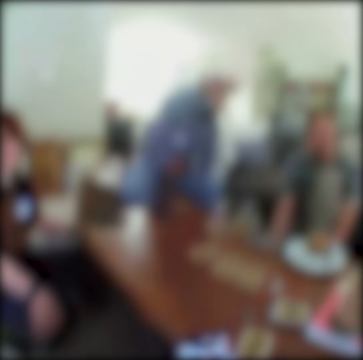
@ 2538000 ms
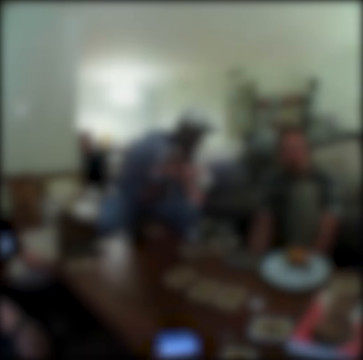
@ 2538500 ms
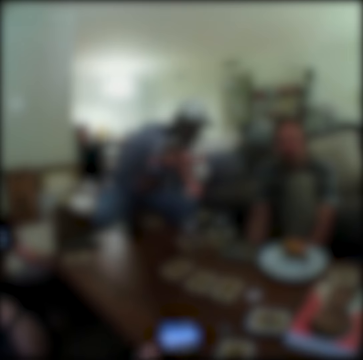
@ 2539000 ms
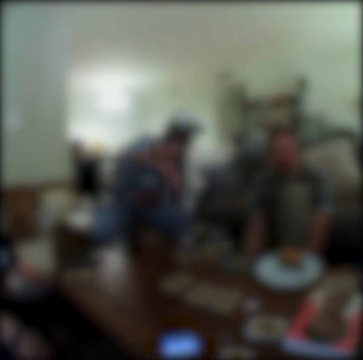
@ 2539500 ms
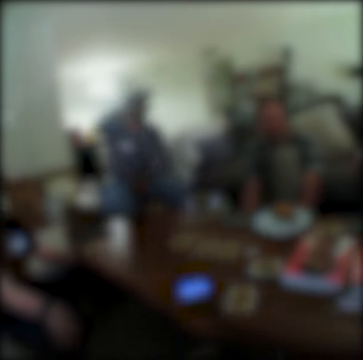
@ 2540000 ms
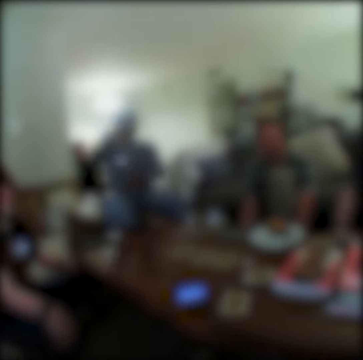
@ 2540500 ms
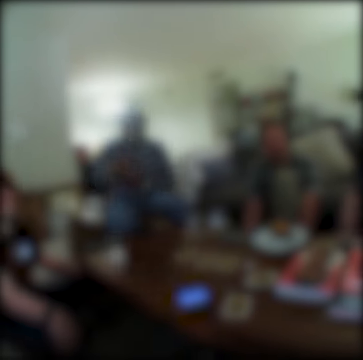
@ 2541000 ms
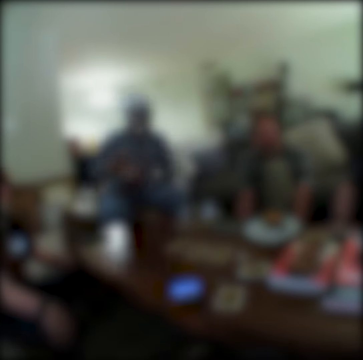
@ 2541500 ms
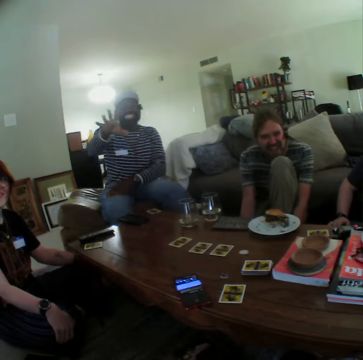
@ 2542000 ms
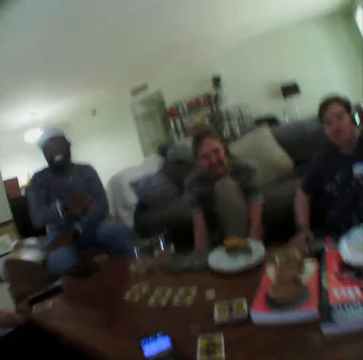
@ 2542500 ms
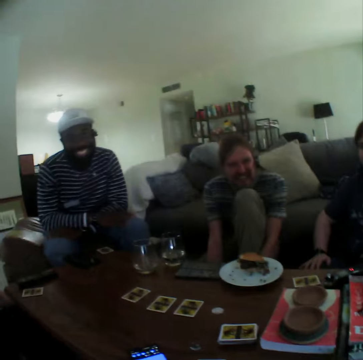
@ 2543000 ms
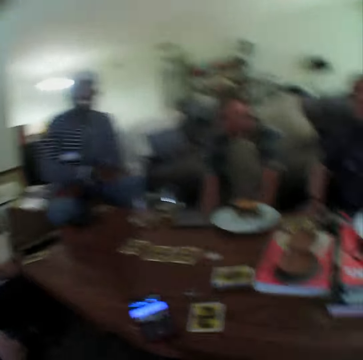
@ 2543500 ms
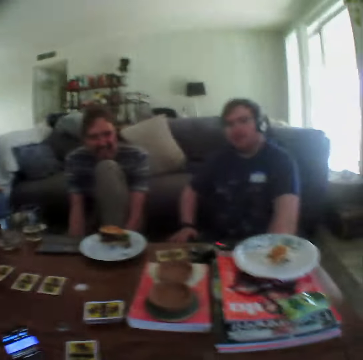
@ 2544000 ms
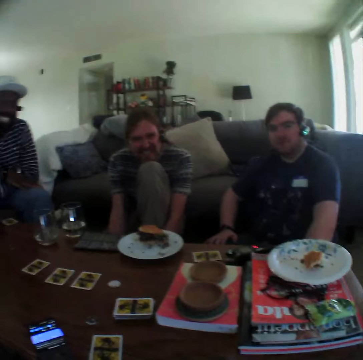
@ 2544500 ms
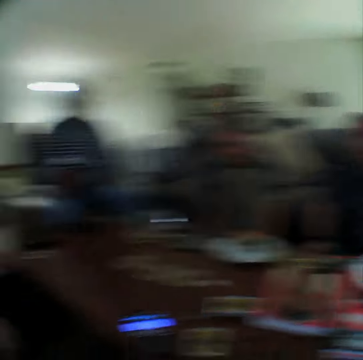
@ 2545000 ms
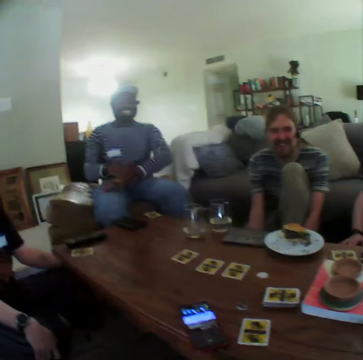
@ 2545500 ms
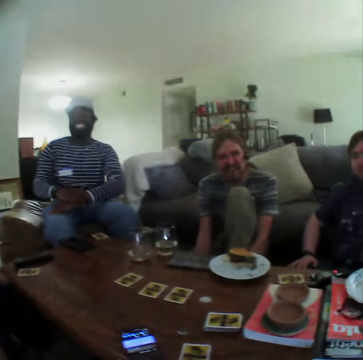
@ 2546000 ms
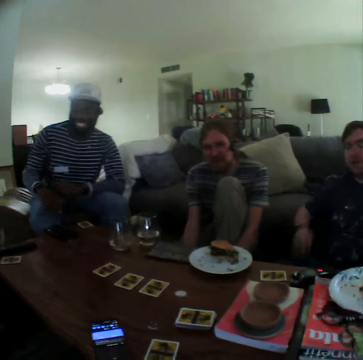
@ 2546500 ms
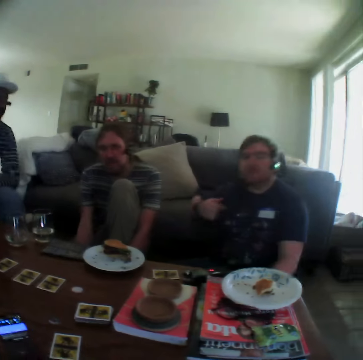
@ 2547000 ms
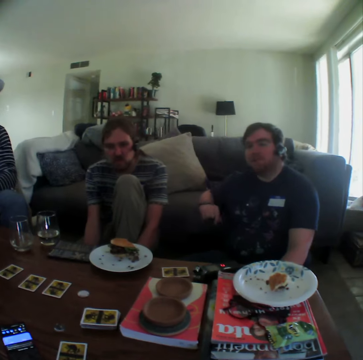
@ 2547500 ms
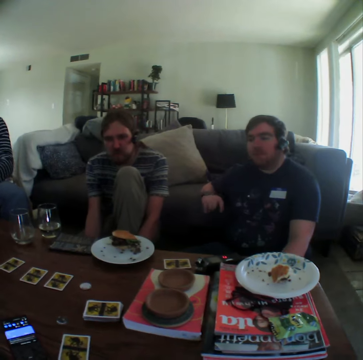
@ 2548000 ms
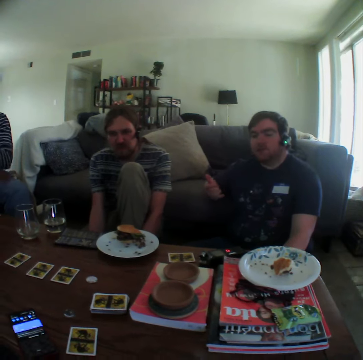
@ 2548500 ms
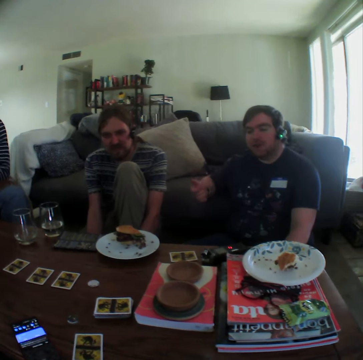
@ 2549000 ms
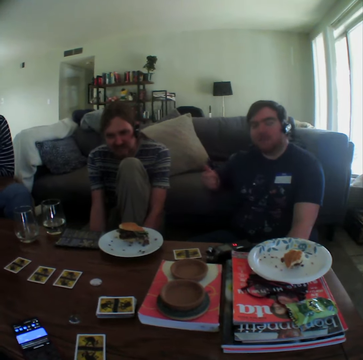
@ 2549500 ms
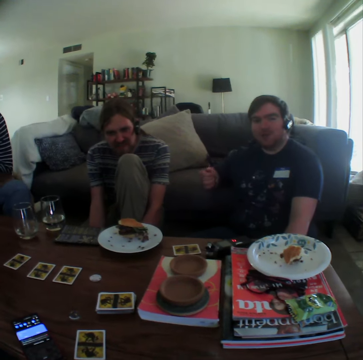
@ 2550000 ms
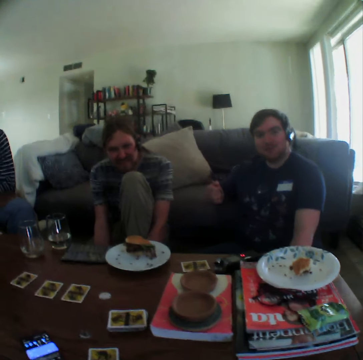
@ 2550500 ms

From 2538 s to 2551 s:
A person moves the hand down and moves the hand over the table. The camera wearer places the phone on the table. Another person moves the hand down. A third person touches the hand. The second person moves the hand.

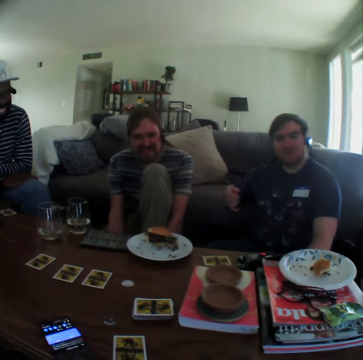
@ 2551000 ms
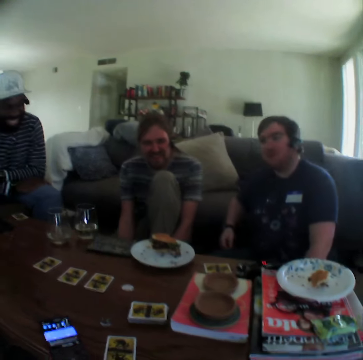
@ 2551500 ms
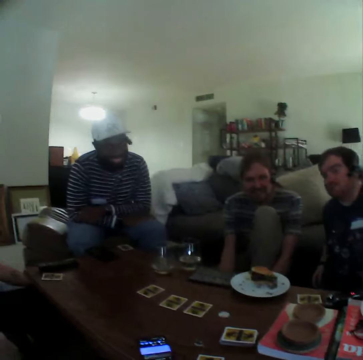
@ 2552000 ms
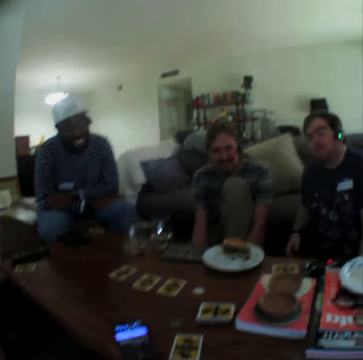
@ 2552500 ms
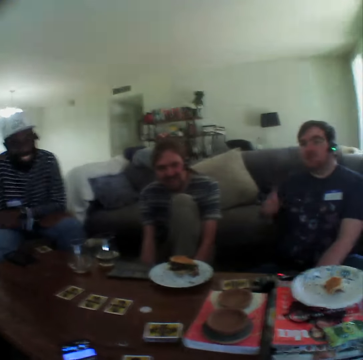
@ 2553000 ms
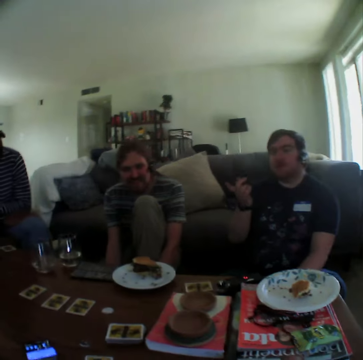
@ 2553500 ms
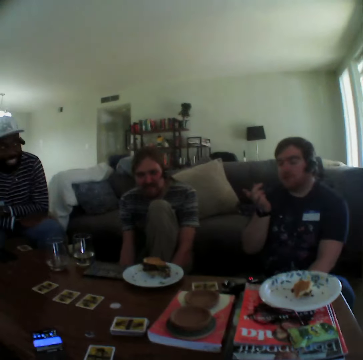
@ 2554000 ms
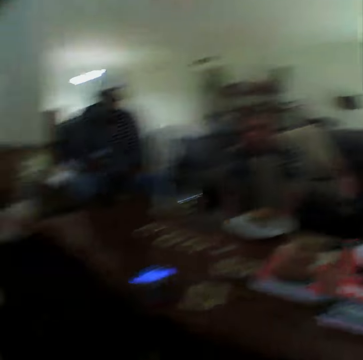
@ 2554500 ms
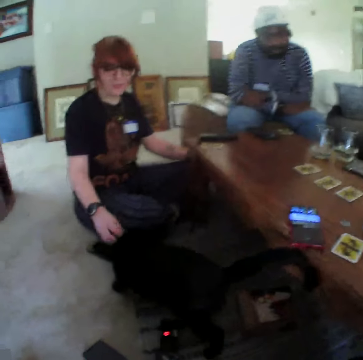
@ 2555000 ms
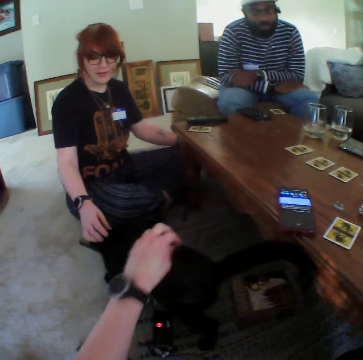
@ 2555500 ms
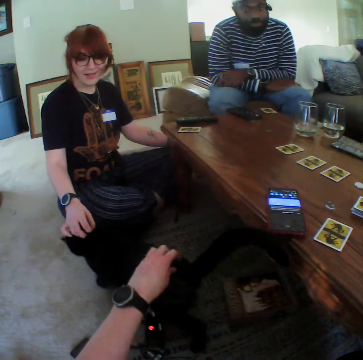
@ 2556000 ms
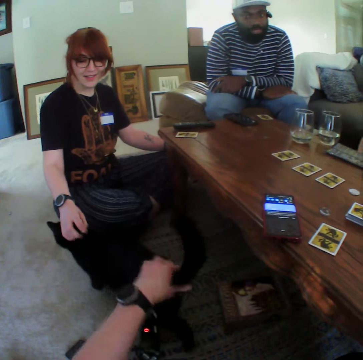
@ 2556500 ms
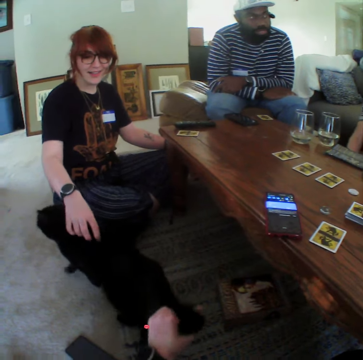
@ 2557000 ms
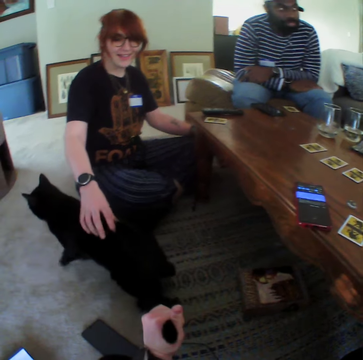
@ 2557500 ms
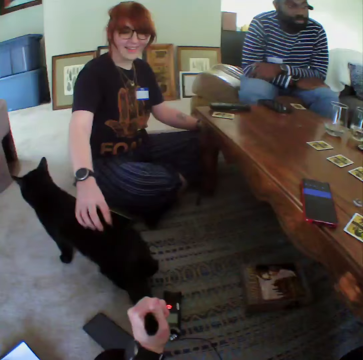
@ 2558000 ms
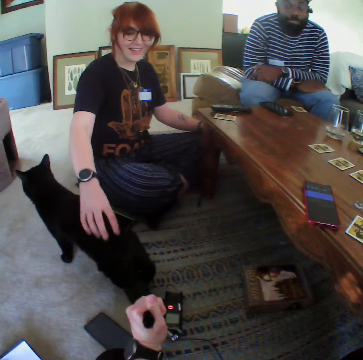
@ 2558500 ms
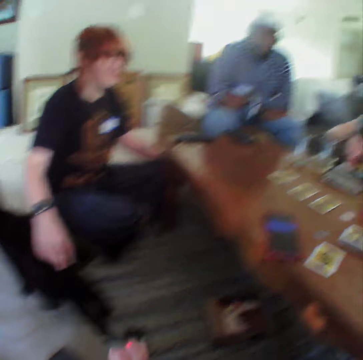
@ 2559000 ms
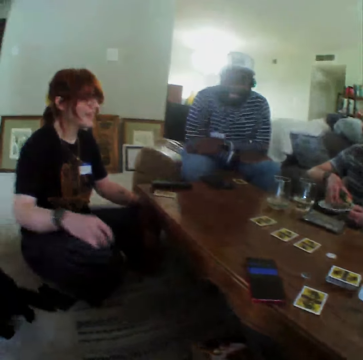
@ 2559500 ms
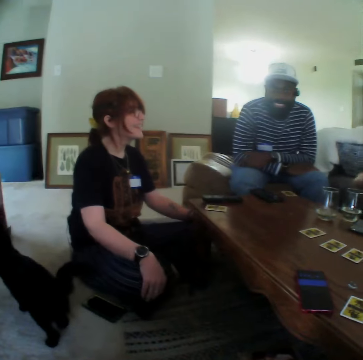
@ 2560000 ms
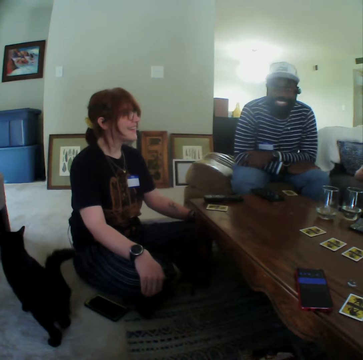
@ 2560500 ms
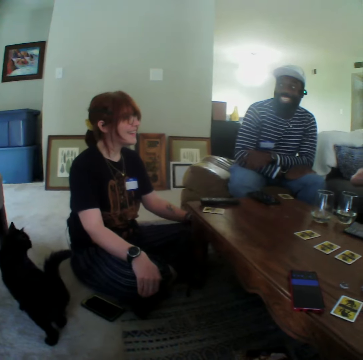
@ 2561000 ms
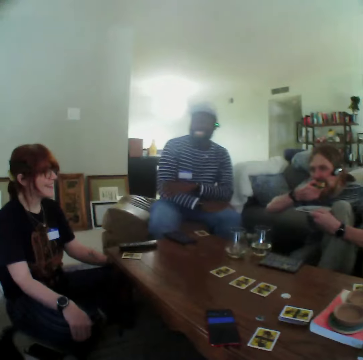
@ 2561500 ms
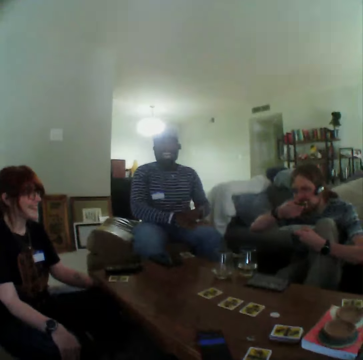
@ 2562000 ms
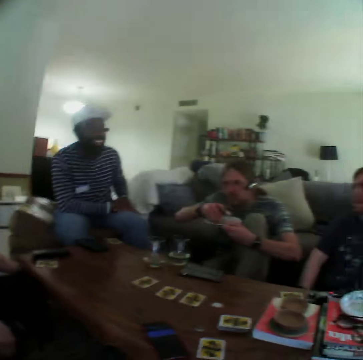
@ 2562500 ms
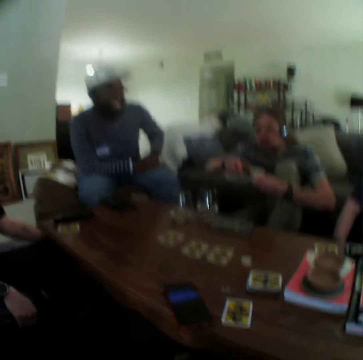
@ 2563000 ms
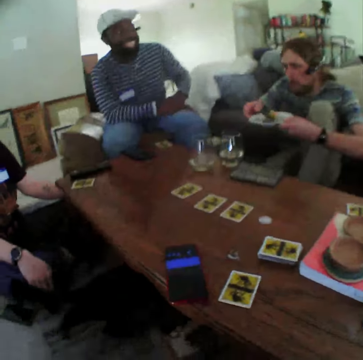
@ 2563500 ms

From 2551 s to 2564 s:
A person moves on the chair. Another person touches the dog. The camera wearer touches the dog. They play with the cat. The second person puts the hand to the knee. A third person moves on the chair. A fourth person eats something.

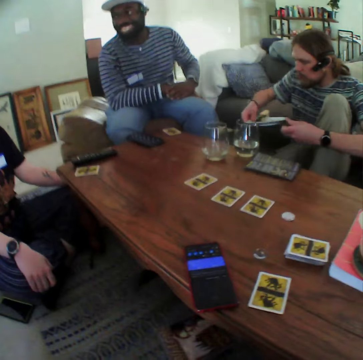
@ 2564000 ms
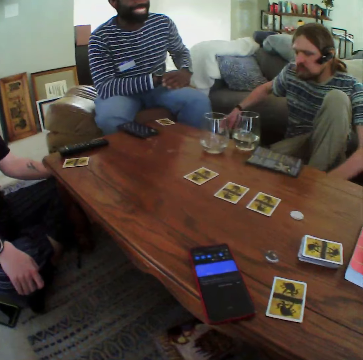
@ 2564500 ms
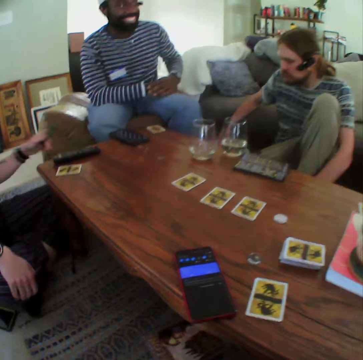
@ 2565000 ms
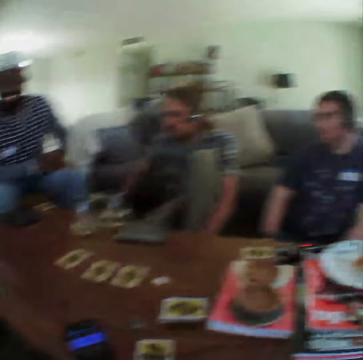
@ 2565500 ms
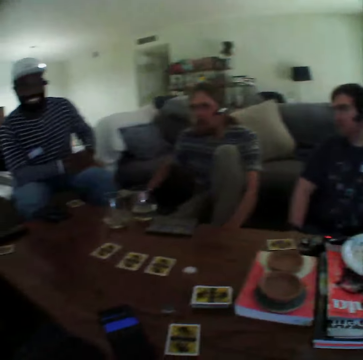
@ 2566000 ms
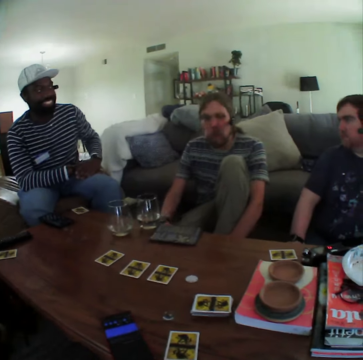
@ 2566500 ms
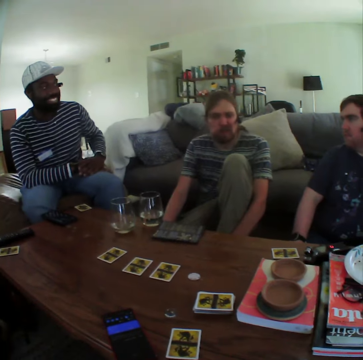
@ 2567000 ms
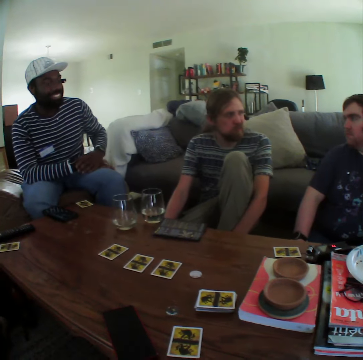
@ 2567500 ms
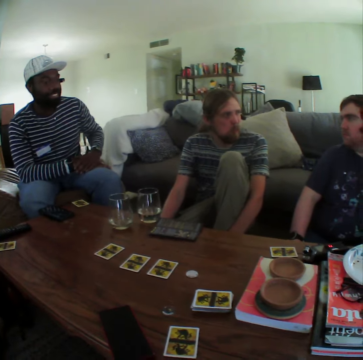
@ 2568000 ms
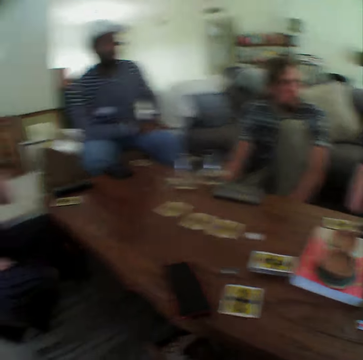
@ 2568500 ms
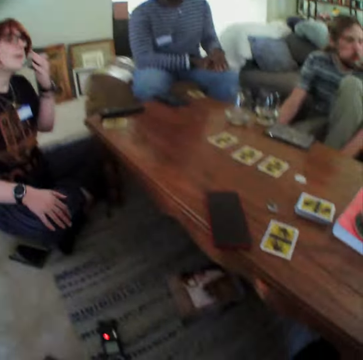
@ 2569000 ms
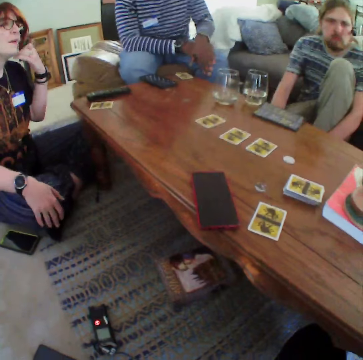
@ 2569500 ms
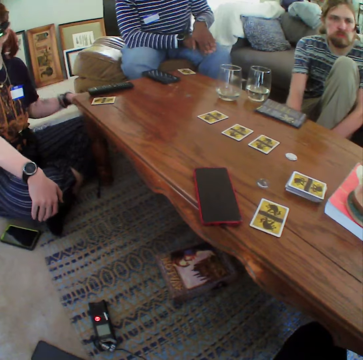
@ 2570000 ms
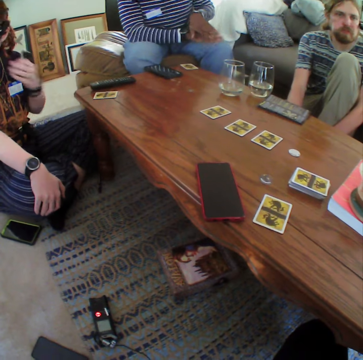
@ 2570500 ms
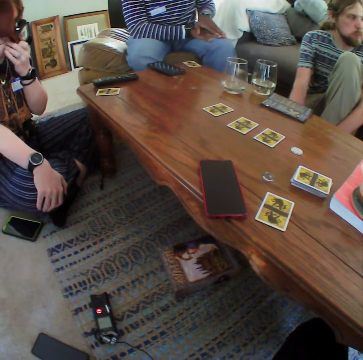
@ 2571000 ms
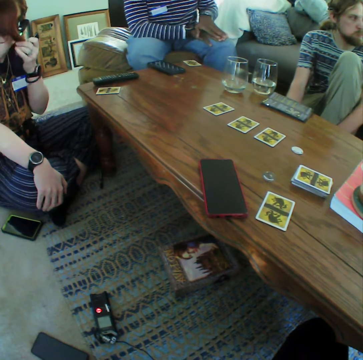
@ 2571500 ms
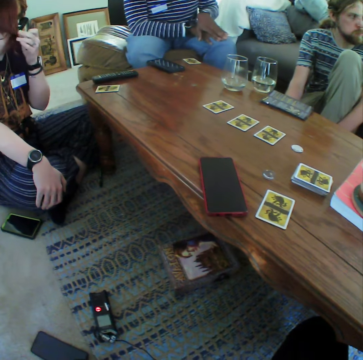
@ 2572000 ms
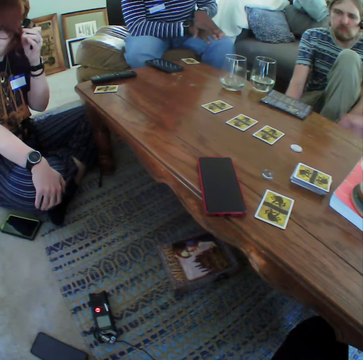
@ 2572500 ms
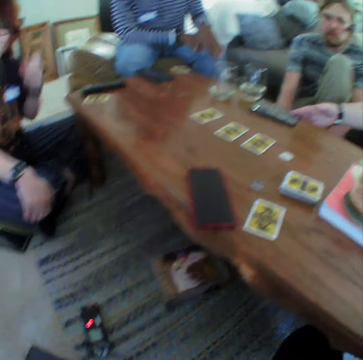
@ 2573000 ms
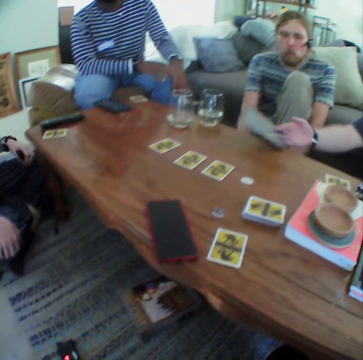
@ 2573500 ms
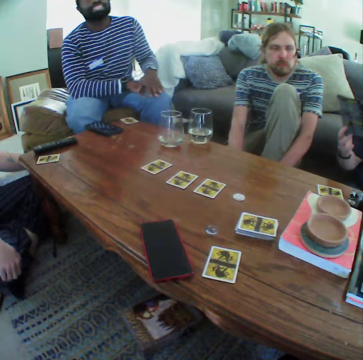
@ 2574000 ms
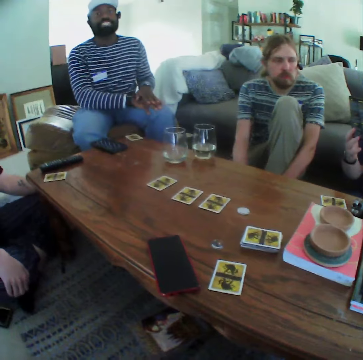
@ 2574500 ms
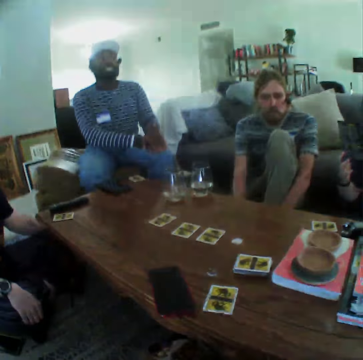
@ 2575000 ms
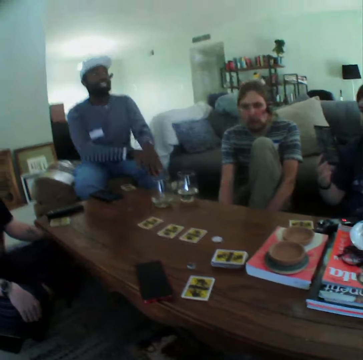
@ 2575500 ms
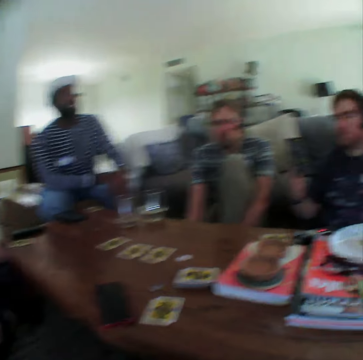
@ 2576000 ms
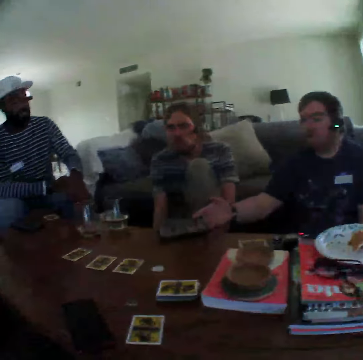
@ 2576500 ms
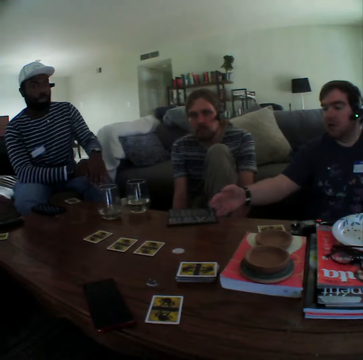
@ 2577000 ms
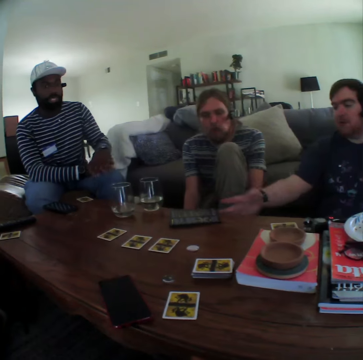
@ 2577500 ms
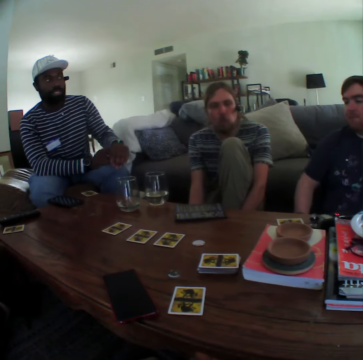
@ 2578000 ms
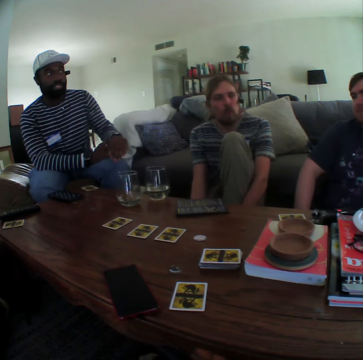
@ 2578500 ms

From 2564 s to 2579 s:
A person puts the plate down. Another person moves the hand to the face. The first person stares at a third person. The second person moves the hand down and touches the hair. A fourth person moves the hand on the other. The third person picks up the paper on the table and puts the paper on the table.
